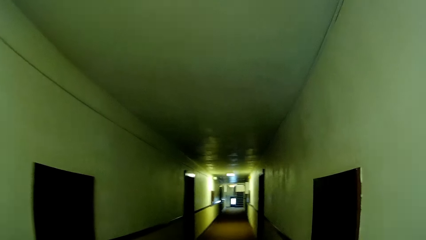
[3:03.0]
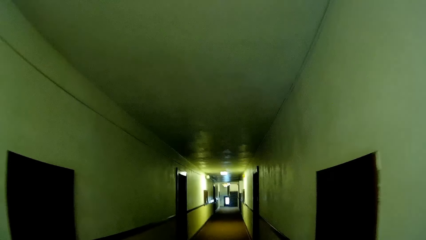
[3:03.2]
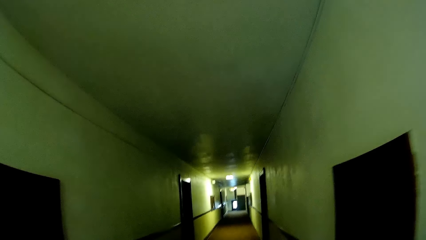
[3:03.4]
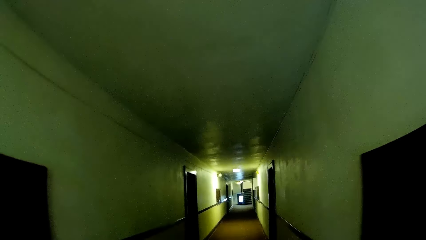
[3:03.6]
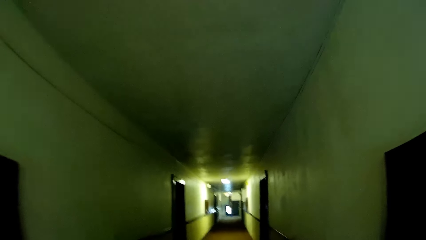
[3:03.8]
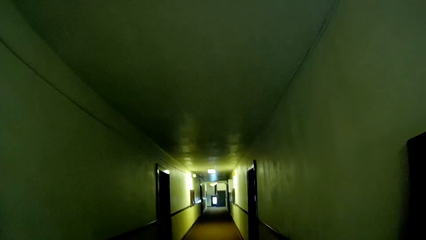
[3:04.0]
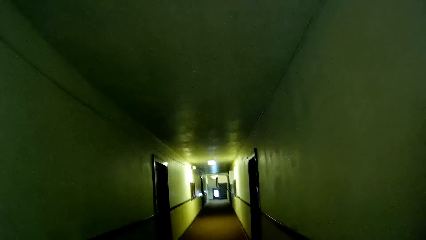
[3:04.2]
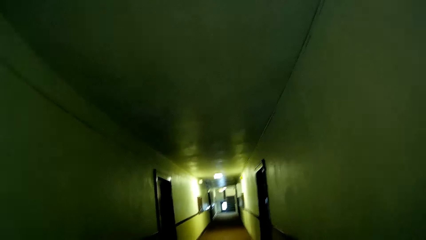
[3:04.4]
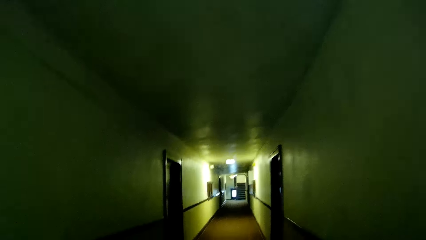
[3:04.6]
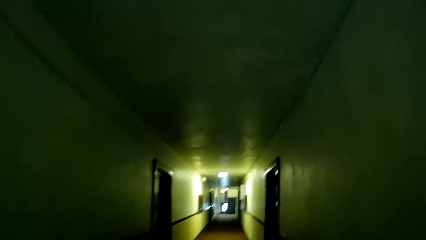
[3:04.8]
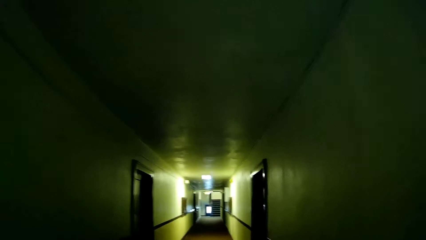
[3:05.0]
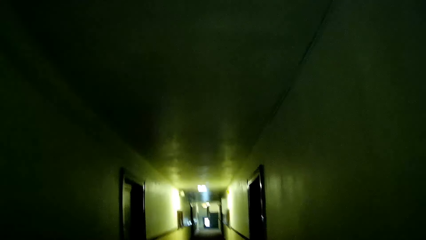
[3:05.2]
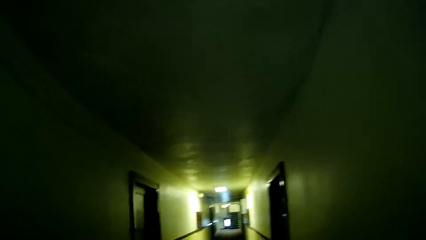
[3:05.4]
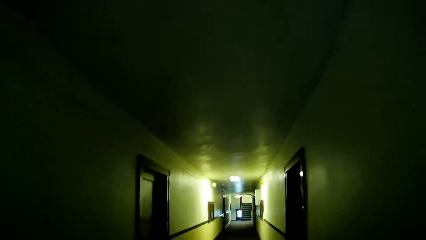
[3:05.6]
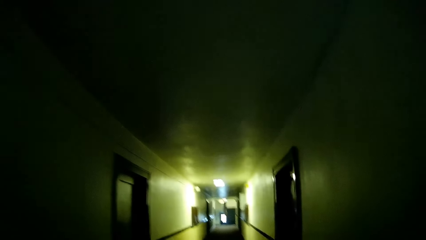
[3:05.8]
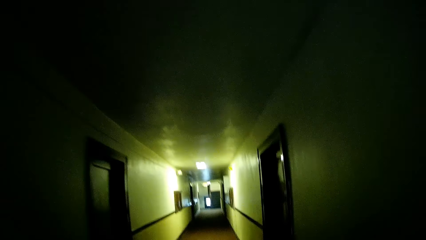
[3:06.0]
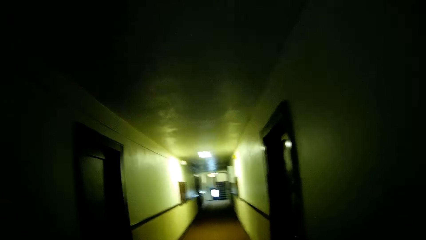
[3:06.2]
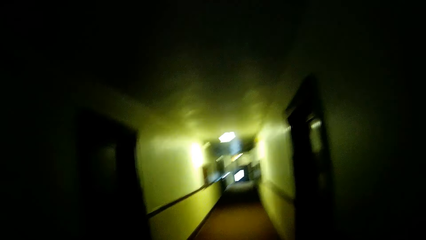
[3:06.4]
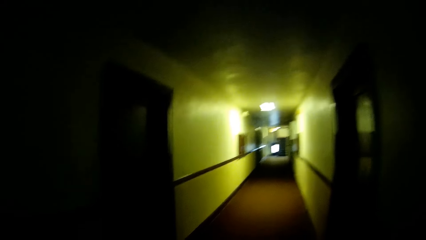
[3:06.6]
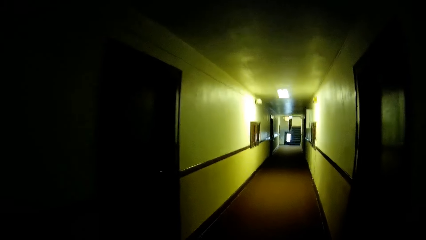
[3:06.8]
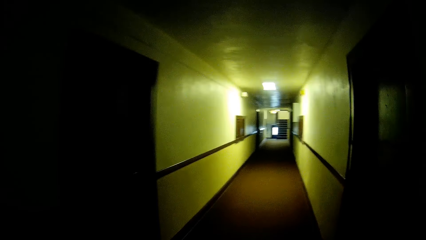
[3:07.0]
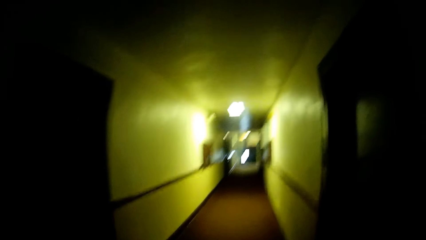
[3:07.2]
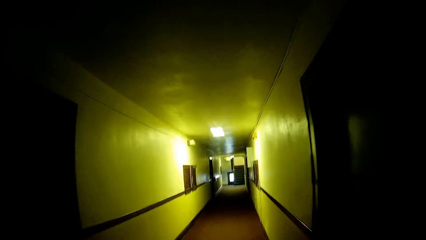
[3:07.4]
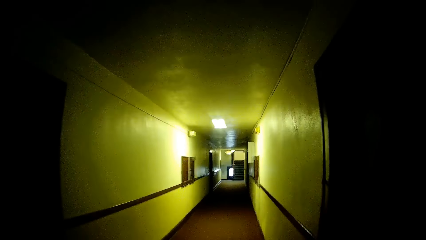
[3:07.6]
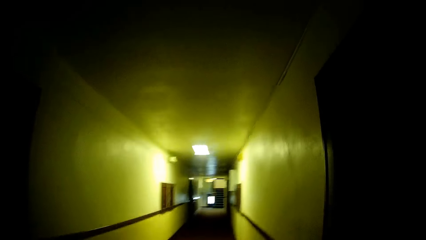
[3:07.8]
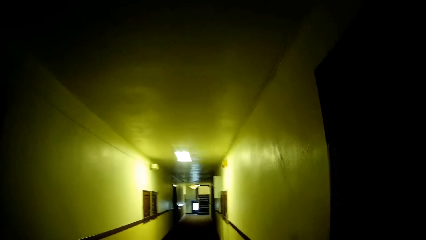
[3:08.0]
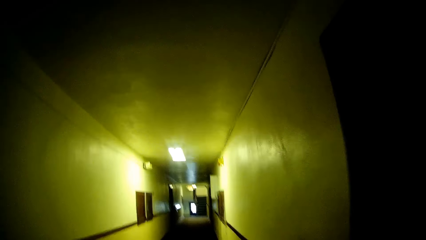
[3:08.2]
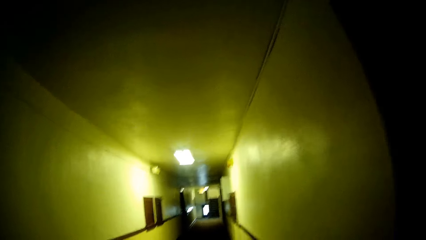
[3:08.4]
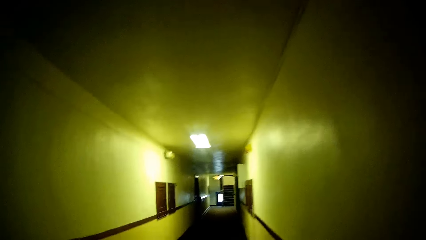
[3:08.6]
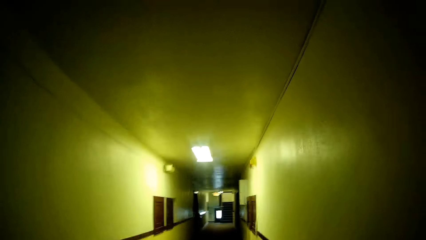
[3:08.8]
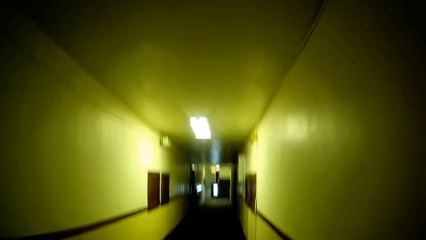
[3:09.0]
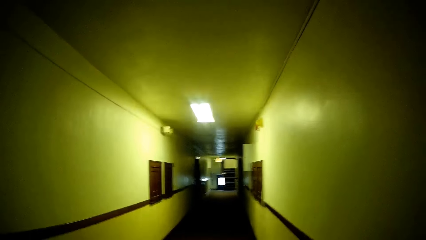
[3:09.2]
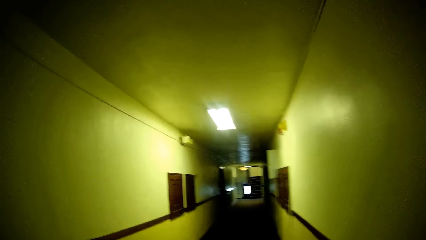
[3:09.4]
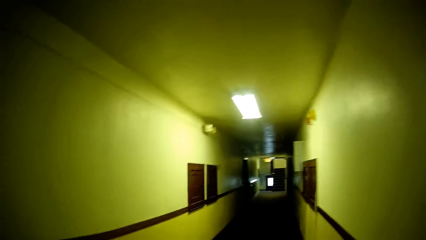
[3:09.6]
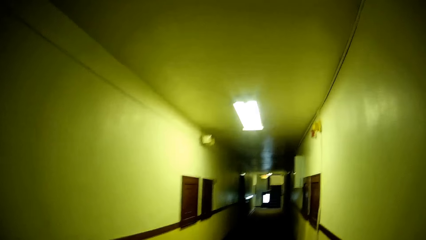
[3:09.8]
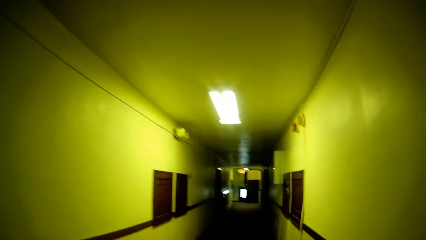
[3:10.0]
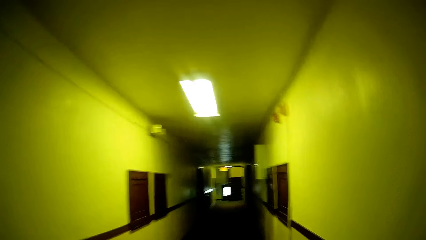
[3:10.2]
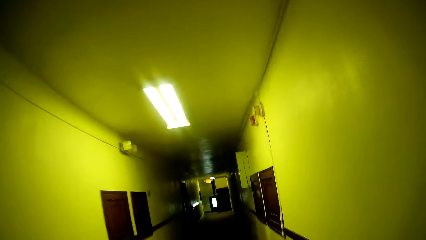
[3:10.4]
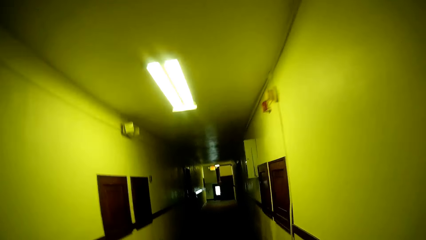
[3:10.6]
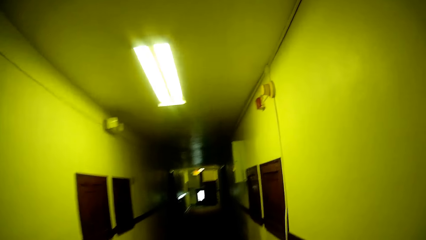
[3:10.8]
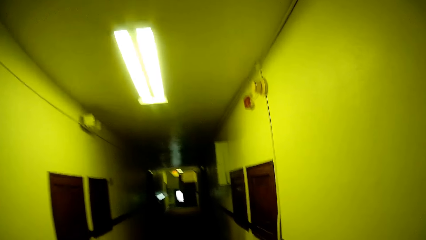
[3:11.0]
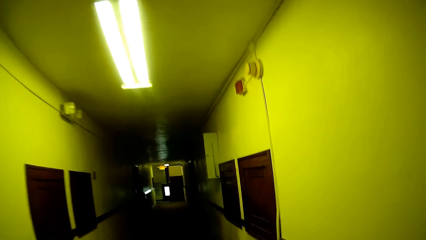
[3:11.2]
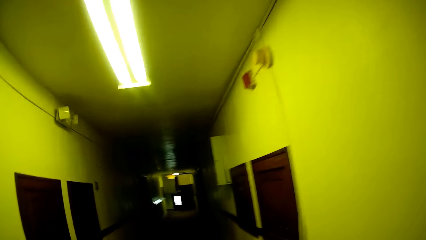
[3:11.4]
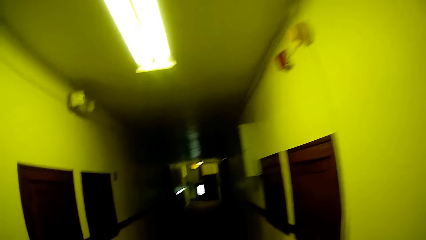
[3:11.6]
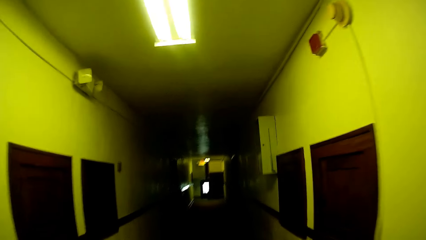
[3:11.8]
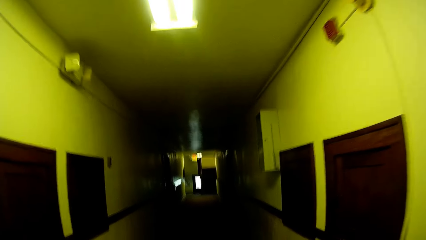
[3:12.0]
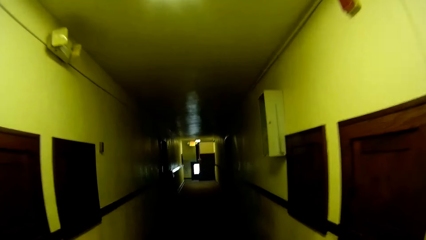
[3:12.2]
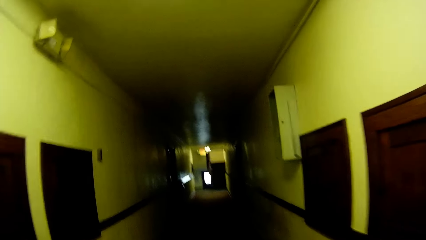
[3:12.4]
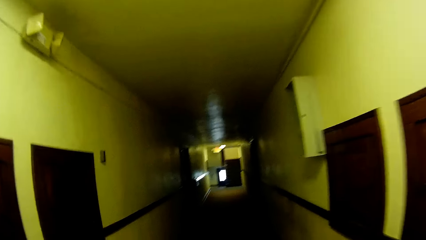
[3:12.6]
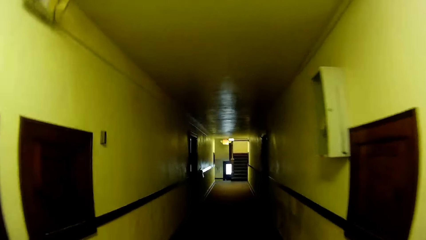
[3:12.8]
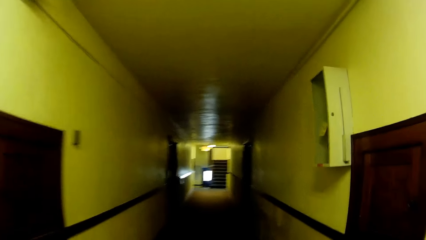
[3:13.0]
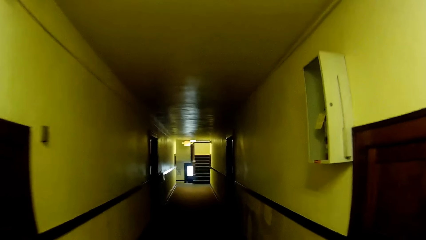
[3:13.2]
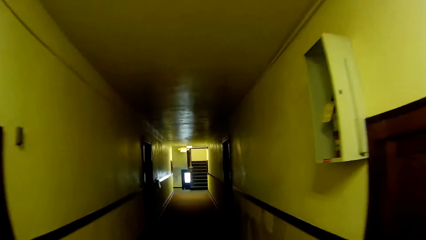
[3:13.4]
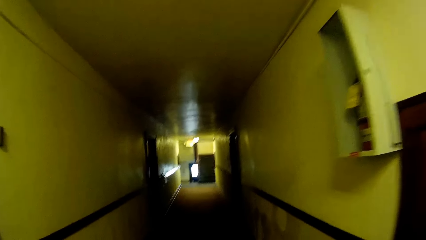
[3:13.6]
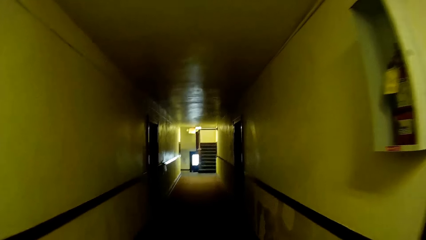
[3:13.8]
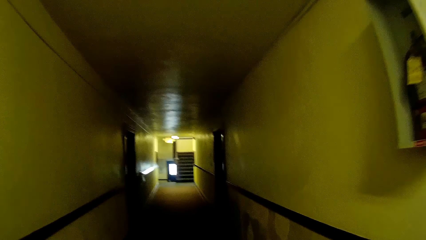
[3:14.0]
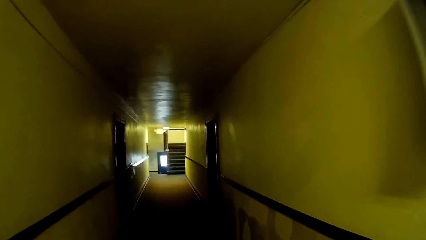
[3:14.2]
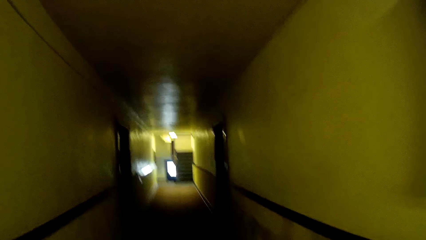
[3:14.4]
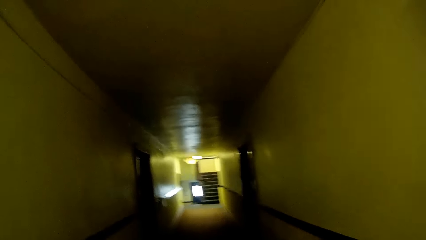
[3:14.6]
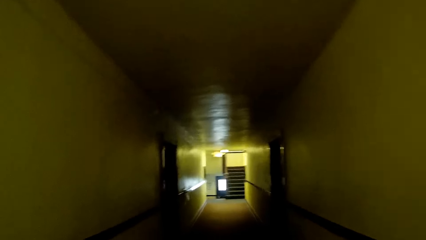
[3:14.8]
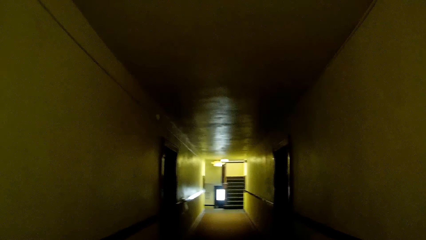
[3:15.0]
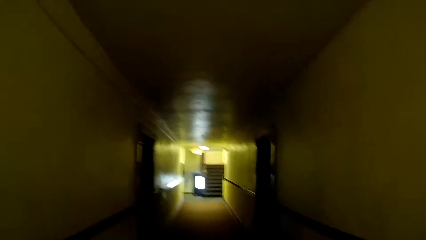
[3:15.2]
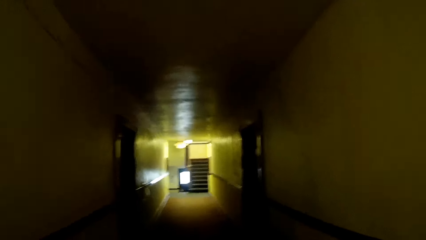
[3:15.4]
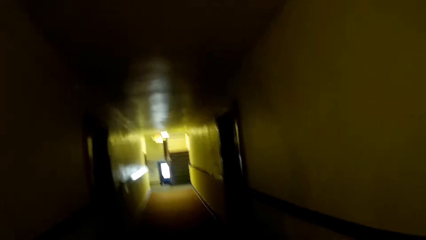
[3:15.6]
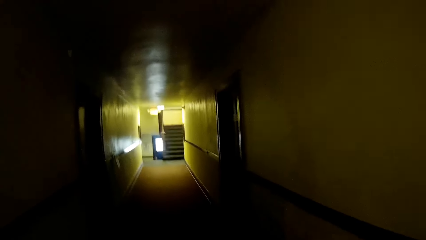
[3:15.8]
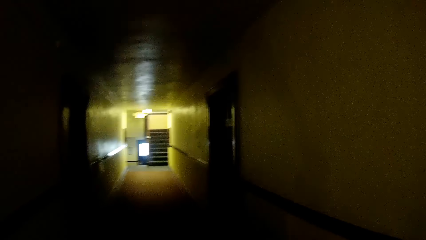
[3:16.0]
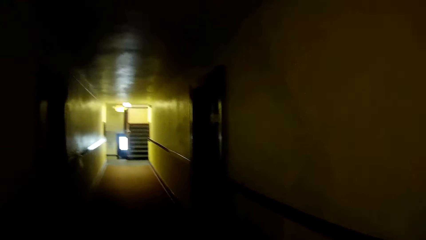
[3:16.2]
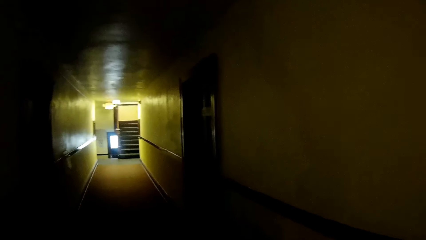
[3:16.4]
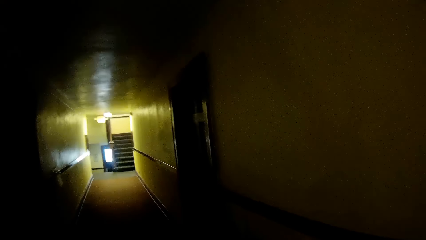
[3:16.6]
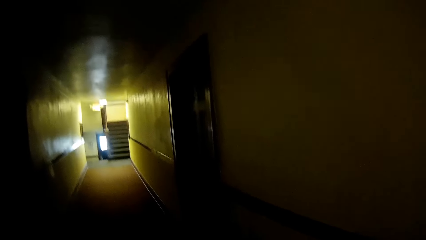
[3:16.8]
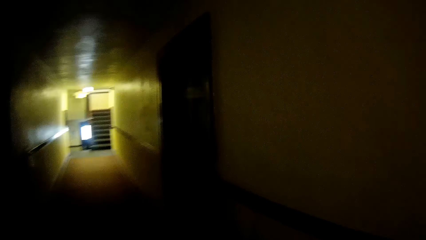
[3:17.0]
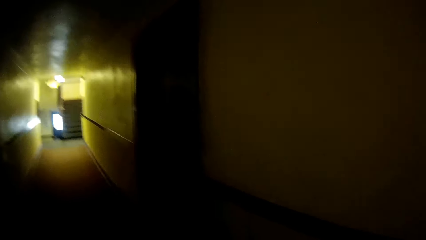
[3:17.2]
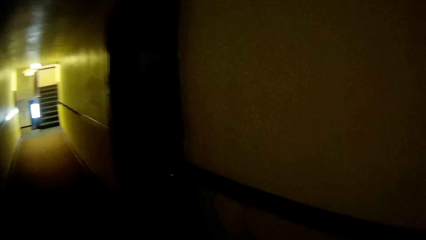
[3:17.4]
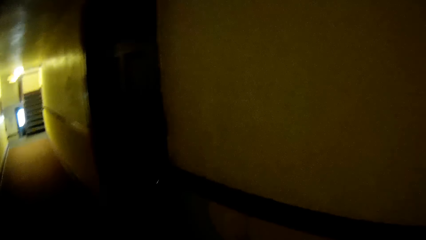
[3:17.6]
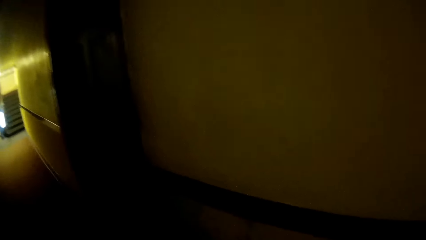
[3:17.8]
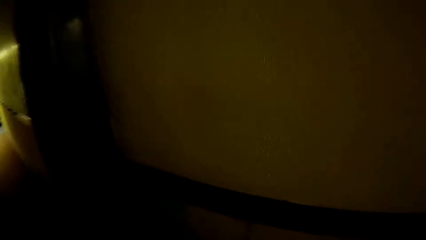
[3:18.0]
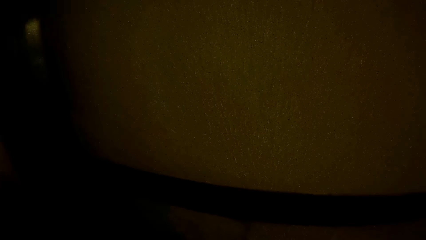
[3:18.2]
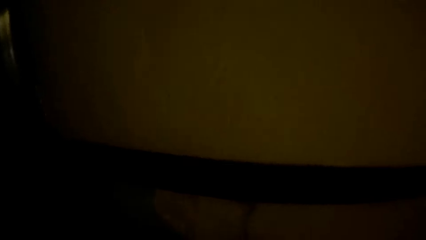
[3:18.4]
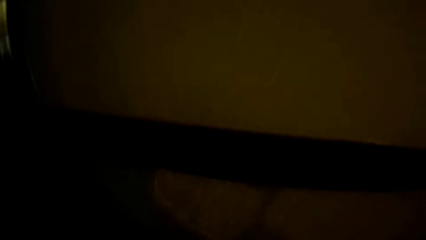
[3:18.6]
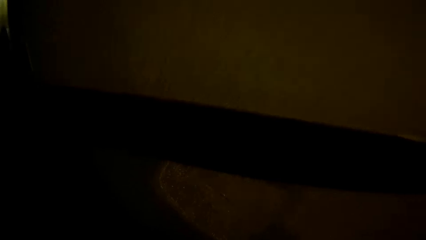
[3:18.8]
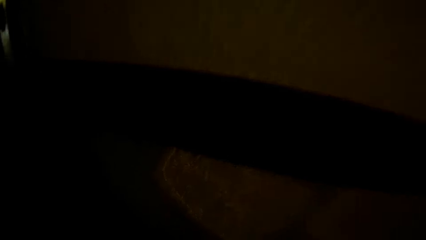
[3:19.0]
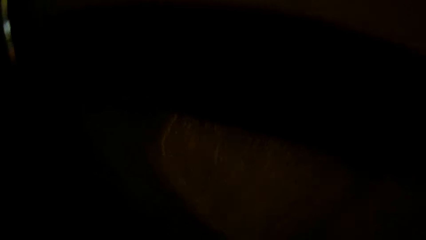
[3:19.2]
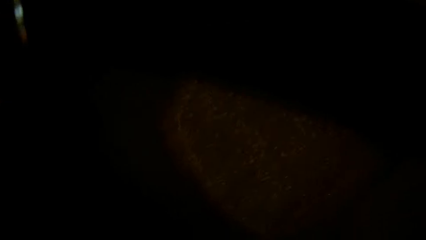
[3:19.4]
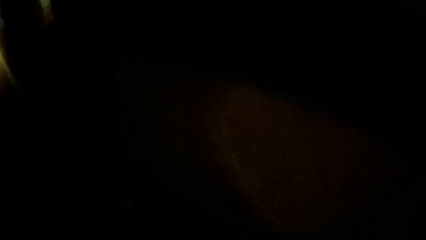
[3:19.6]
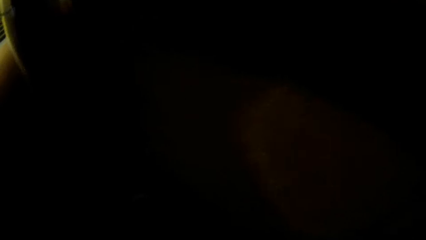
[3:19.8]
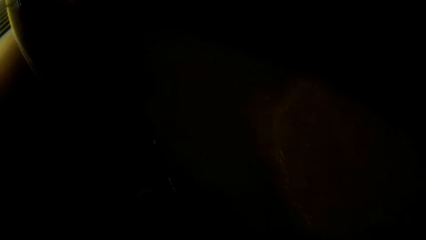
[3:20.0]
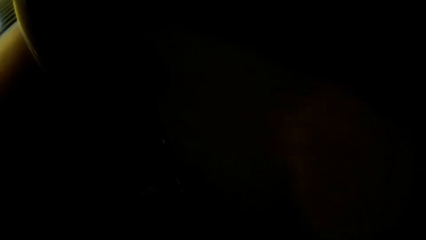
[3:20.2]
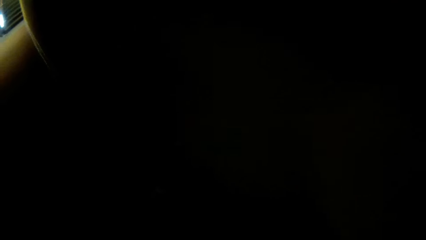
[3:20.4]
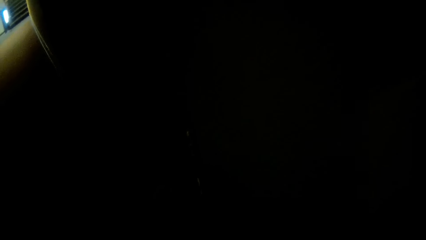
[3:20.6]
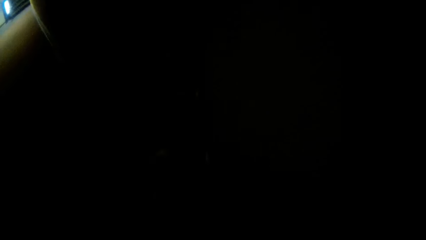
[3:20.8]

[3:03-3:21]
The camera wearer drops something.
